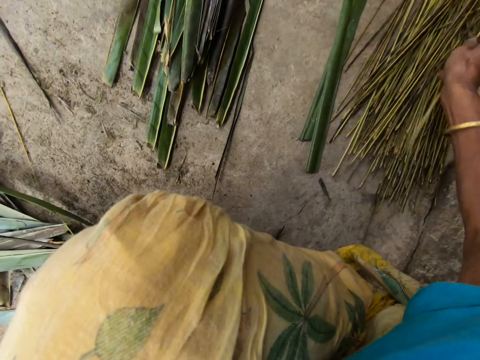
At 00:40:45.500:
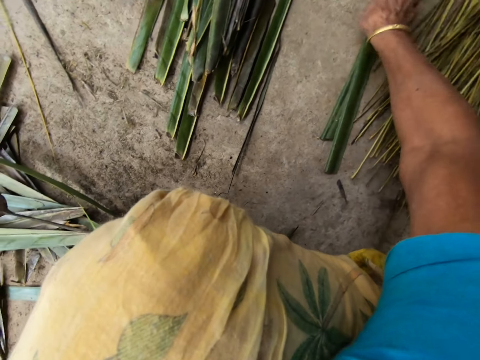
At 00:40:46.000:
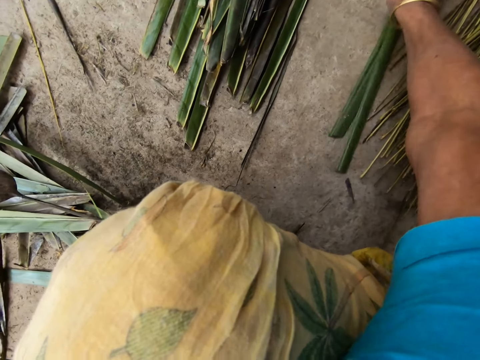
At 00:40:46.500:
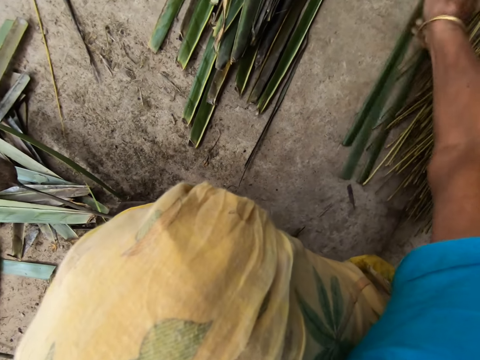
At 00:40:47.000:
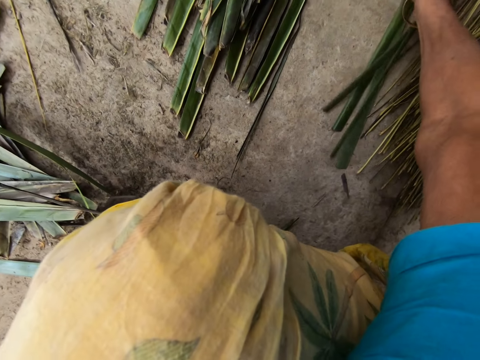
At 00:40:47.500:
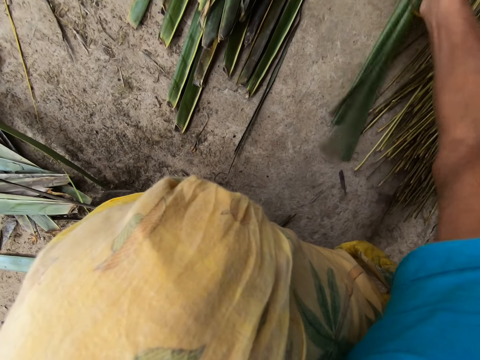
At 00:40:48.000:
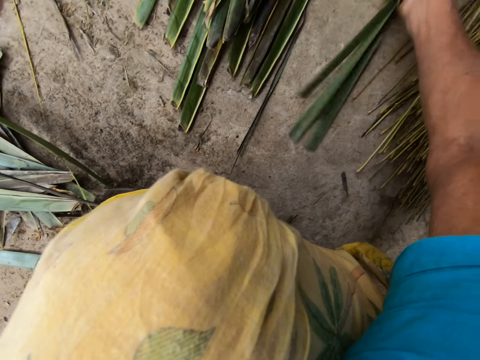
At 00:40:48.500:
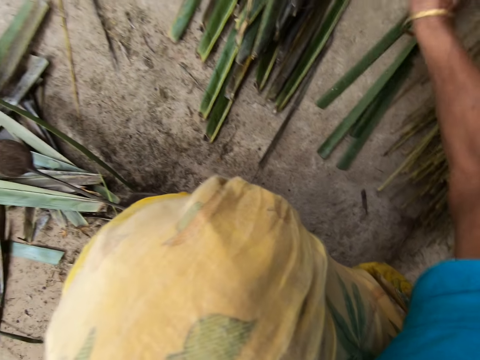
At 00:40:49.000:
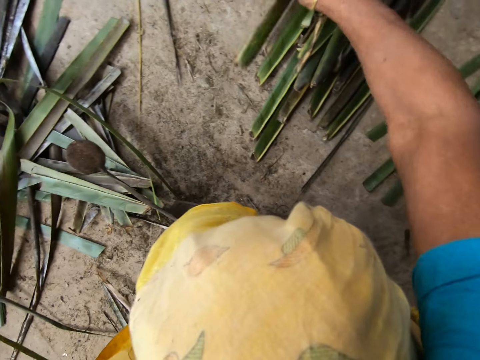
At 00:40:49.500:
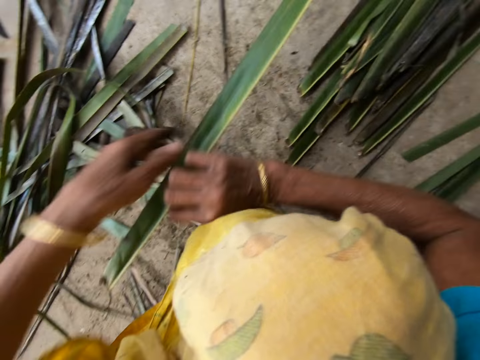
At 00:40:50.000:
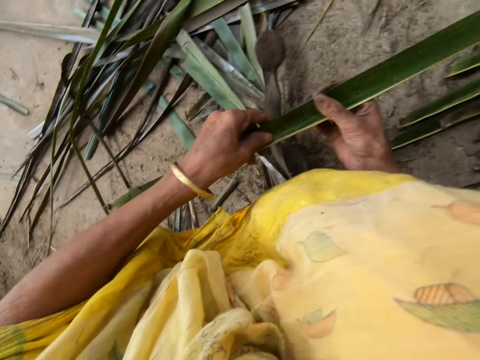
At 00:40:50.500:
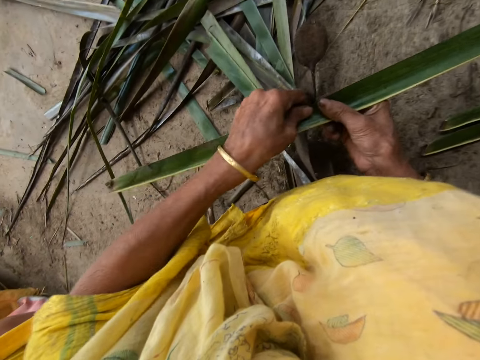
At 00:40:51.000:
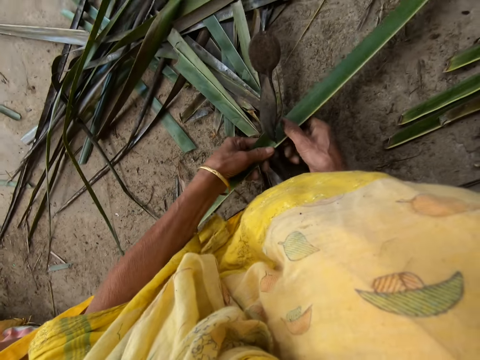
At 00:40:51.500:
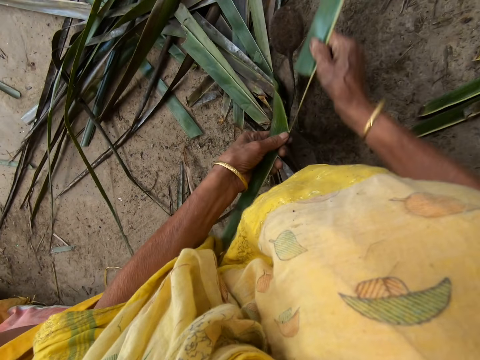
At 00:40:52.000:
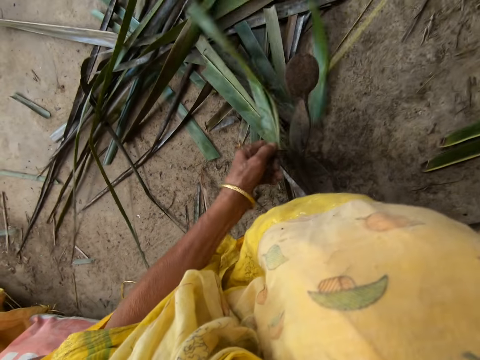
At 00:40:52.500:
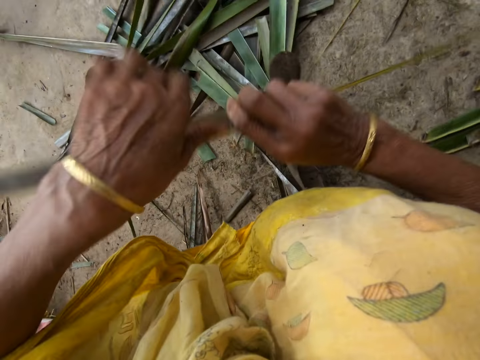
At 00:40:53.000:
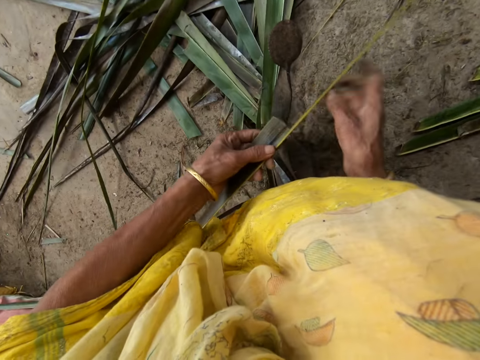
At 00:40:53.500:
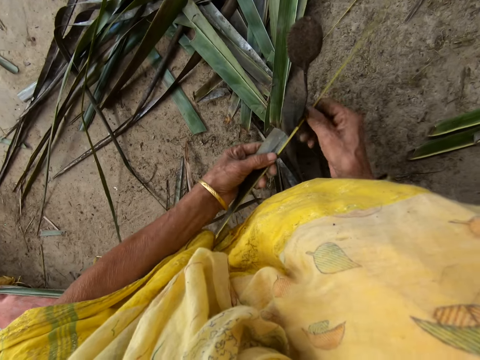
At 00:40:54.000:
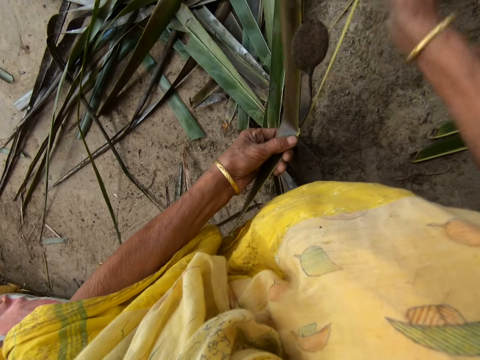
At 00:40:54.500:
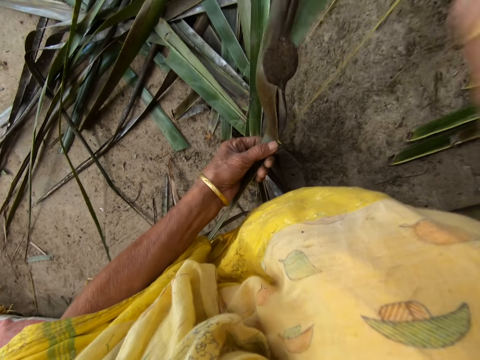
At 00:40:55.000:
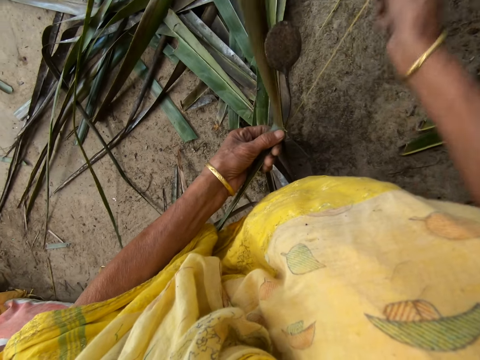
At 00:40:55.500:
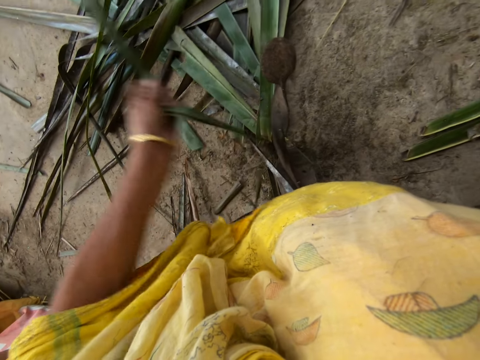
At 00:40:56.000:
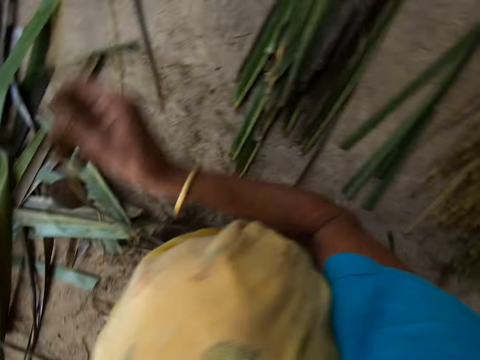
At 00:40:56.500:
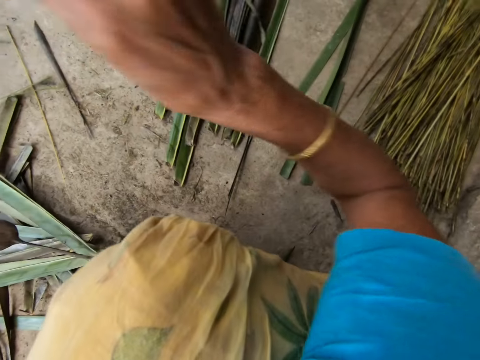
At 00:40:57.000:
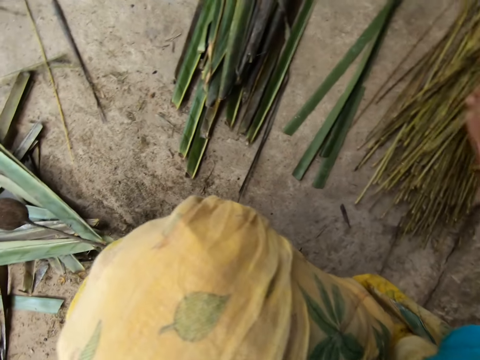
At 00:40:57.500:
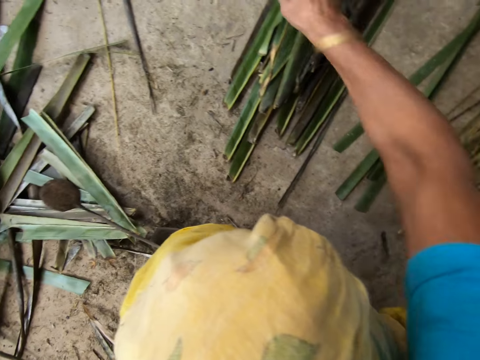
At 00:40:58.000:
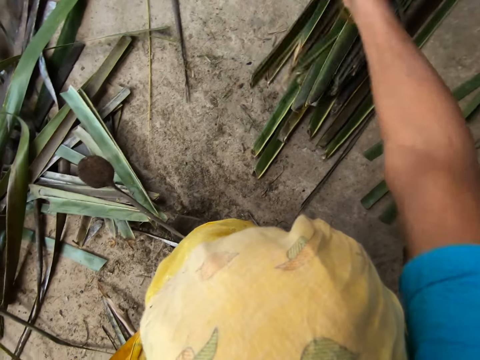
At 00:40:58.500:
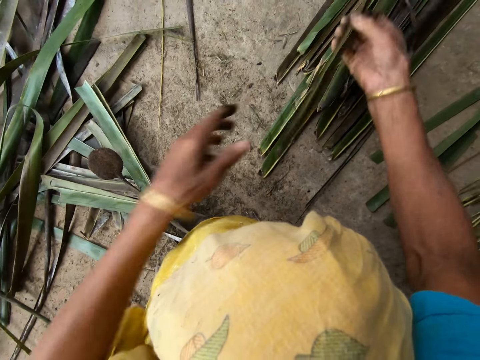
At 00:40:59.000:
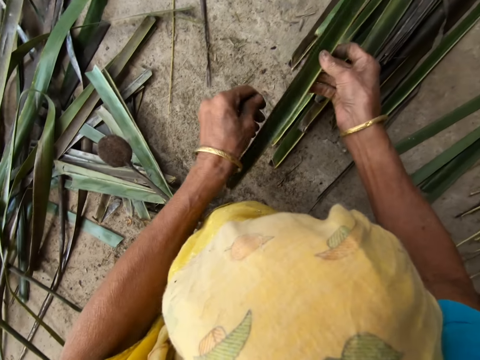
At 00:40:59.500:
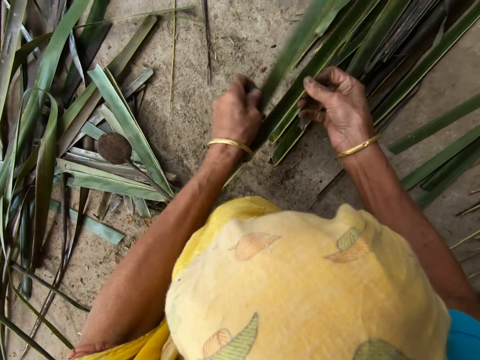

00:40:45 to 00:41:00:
The camera wearer trims the leaflet from a stick or coconut leaf midrib with the sharp edge iron rod or vegetable cutter on the floor. She puts the coconut leaf midrib on the floor. She picks up a leaflet or coconut leaf from the floor with her right hand. She trims the leaflet from the stick with the sharp edge iron rod on the floor. She pulls the midrib on the coconut leaf. She reaps the coconut leaf off the midrib on the vegetable cutter. She pulls the midrib on the coconut leaf. She drops the stick on the floor with her right hand. She picks up the leaflet from the floor with her right hand.

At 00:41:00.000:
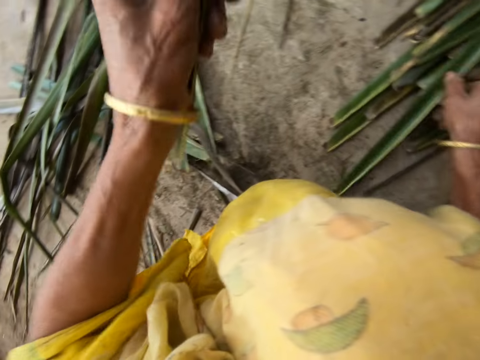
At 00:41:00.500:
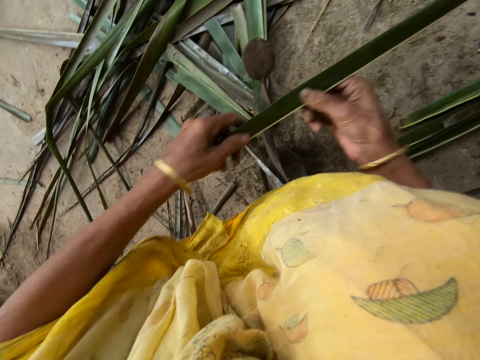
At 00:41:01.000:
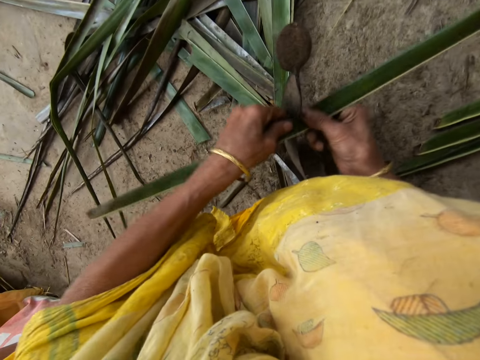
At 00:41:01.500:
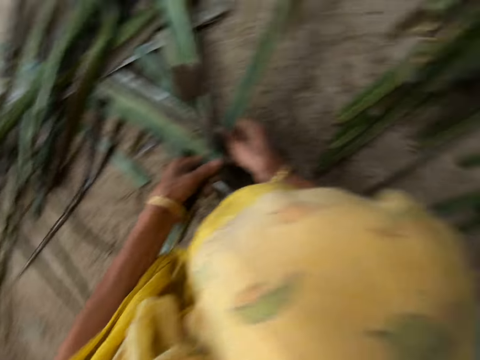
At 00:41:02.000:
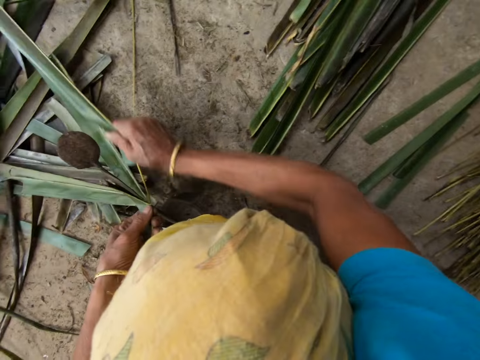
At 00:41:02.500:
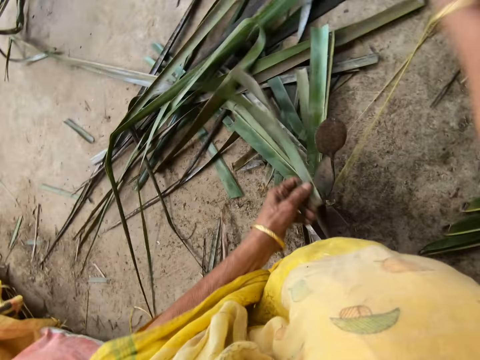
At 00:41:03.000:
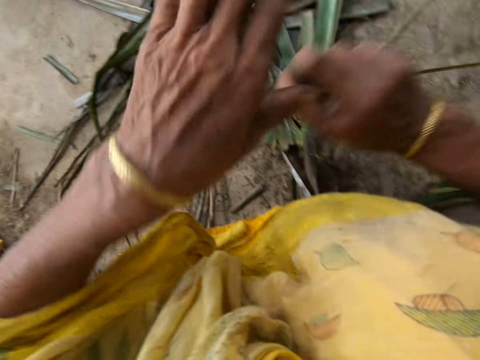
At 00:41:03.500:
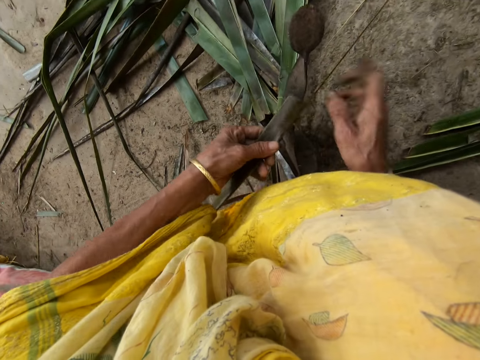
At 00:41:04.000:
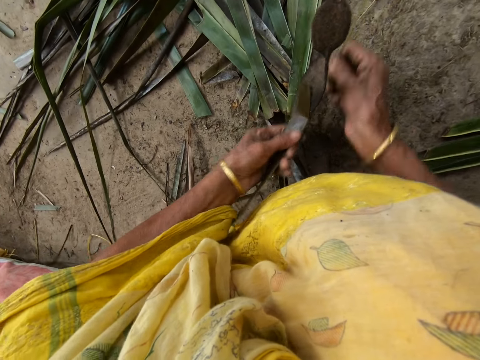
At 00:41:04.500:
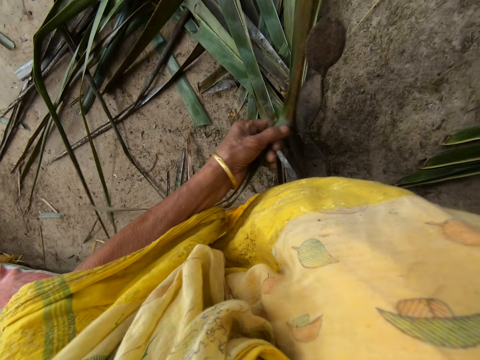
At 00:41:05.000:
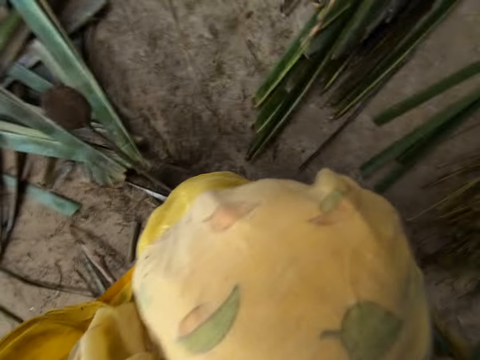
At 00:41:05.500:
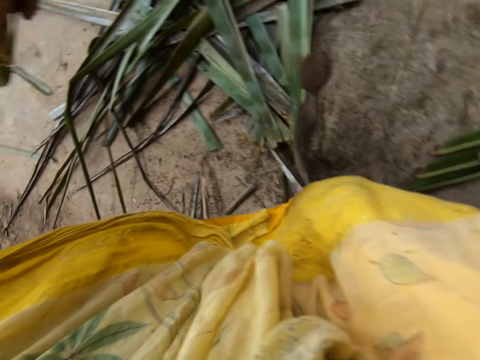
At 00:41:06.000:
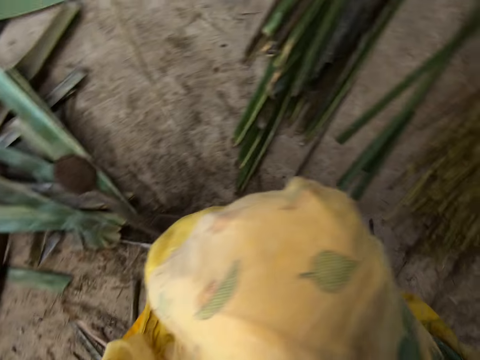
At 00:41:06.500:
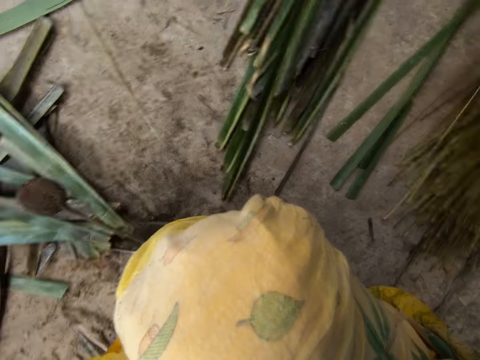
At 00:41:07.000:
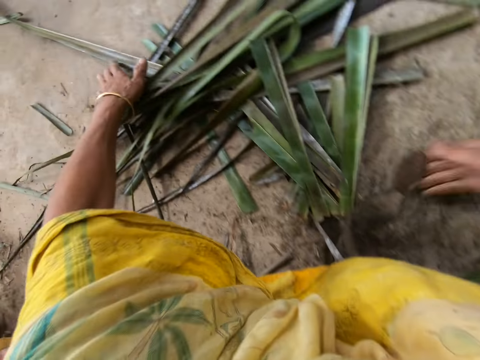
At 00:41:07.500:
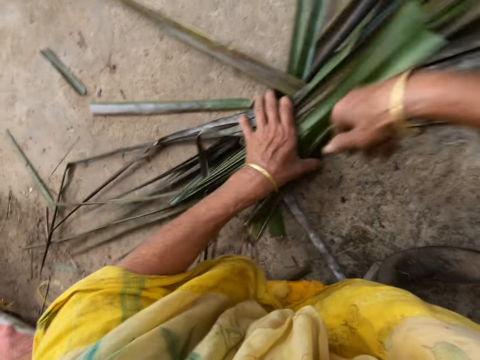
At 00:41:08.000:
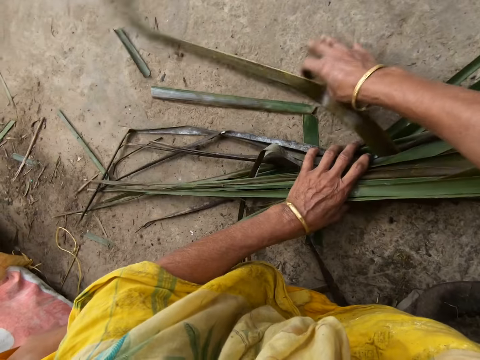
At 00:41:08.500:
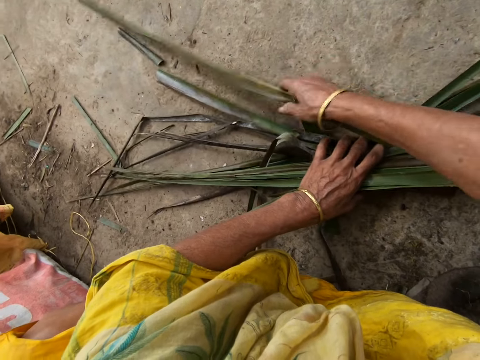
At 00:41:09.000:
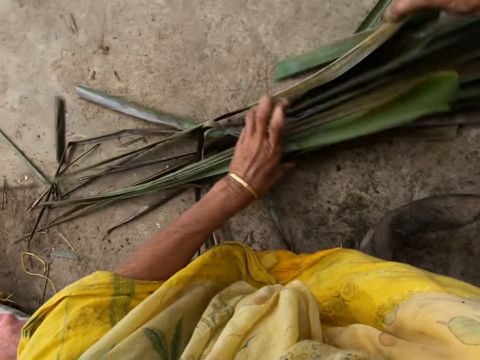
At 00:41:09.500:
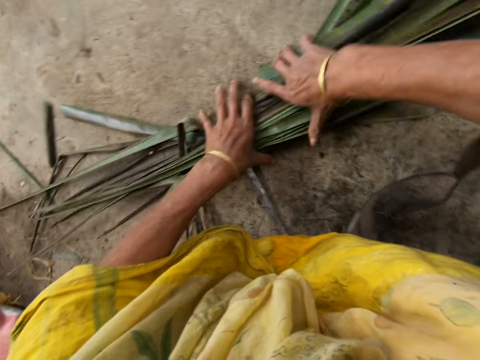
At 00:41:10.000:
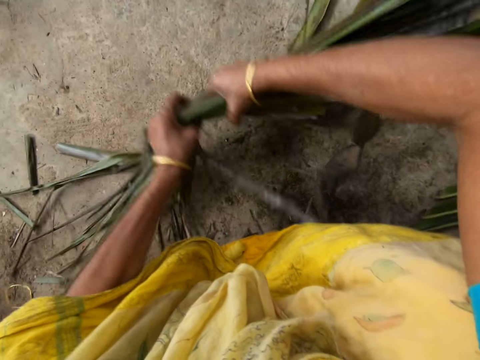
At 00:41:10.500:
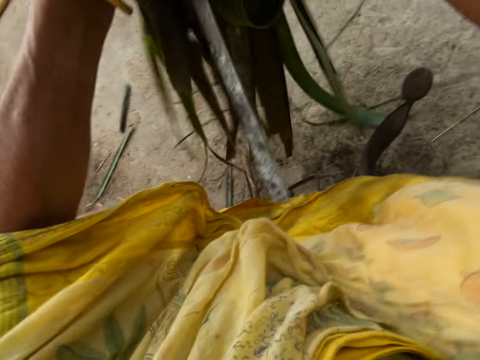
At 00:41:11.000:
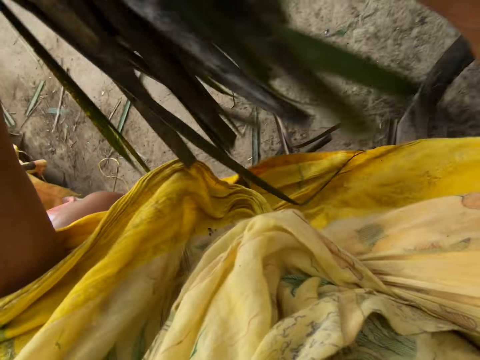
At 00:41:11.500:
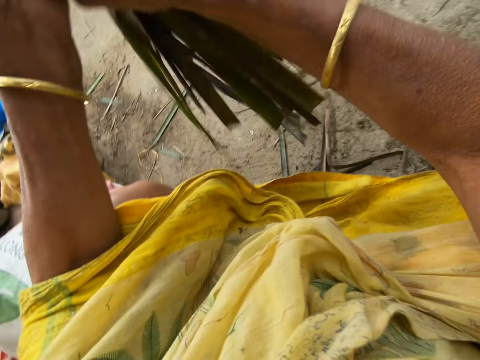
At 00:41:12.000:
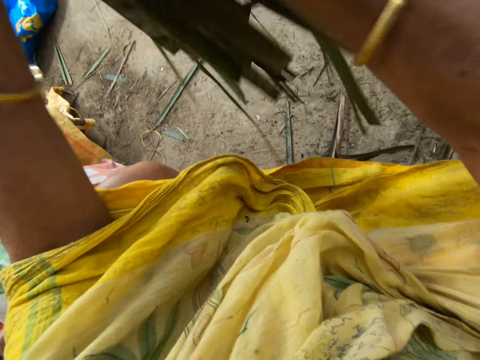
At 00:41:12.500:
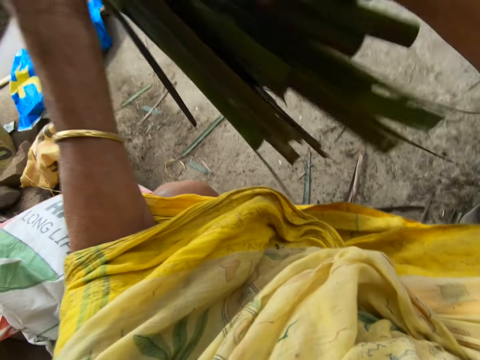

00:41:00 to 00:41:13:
The camera wearer reaps the coconut leaf off the midrib or stick on the vegetable cutter on the floor. She pulls the midrib on the coconut leaf. She reaps the coconut leaf off the midrib on the vegetable cutter. She pulls the midrib on the coconut leaf. She drops the stick on the floor with her right hand. She reaps the coconut leaf off the midrib on the vegetable cutter. She carries the leaflets from the ground with both hands. She gathers the coconut leaves on the floor. She folds the coconut leaves.
